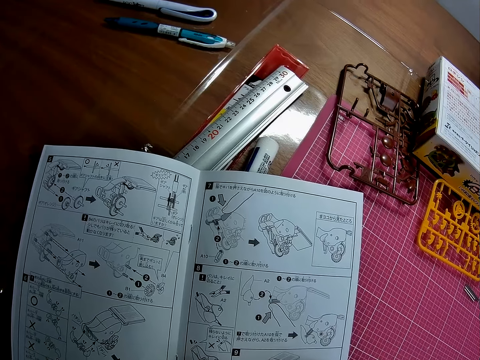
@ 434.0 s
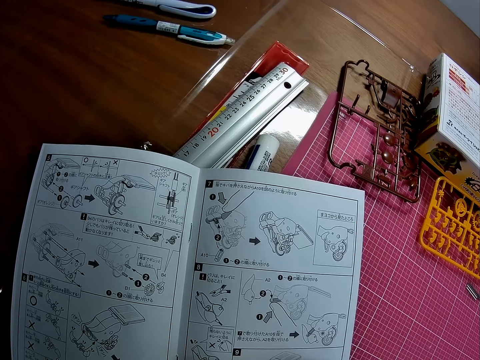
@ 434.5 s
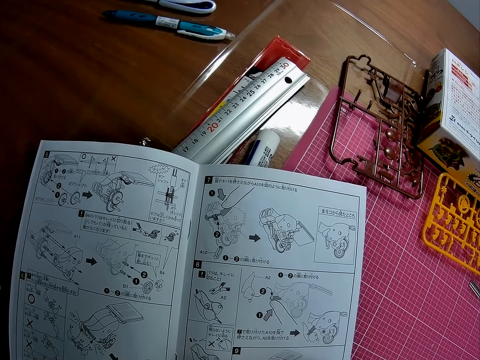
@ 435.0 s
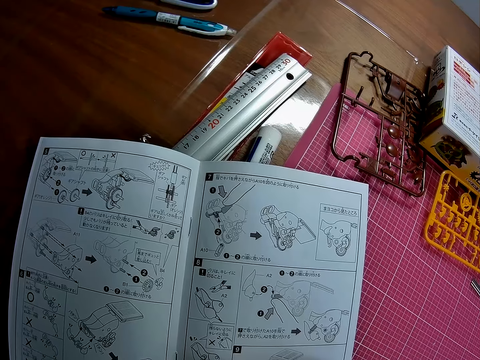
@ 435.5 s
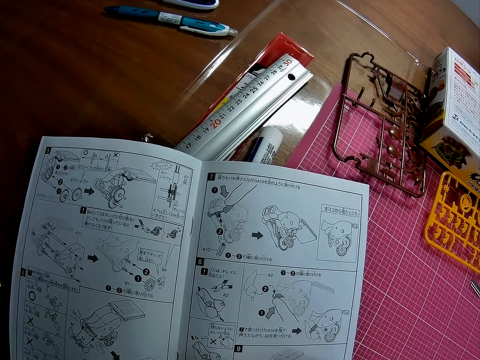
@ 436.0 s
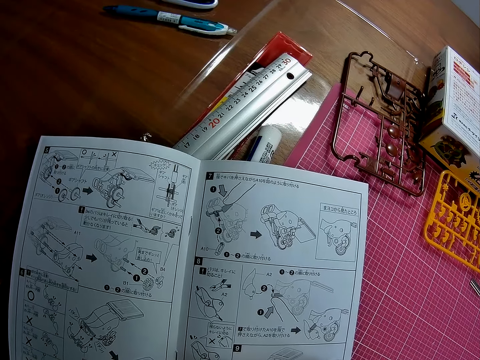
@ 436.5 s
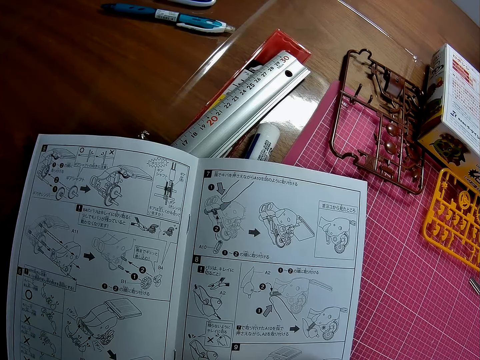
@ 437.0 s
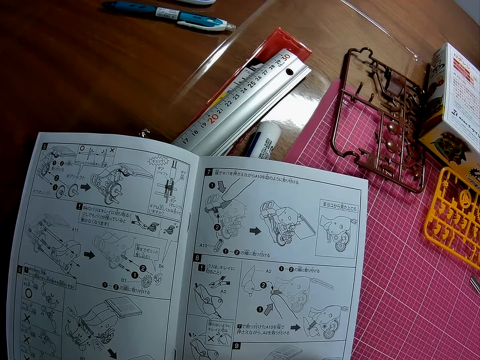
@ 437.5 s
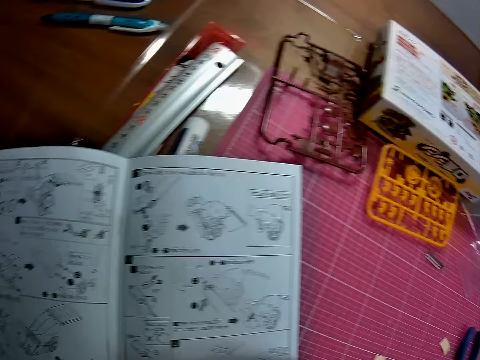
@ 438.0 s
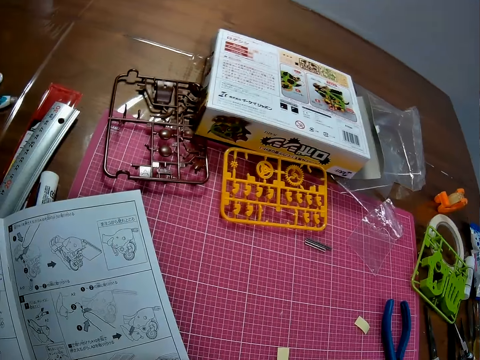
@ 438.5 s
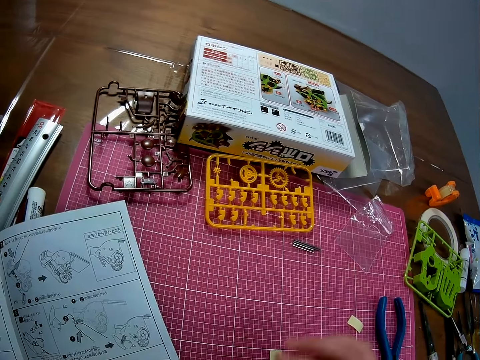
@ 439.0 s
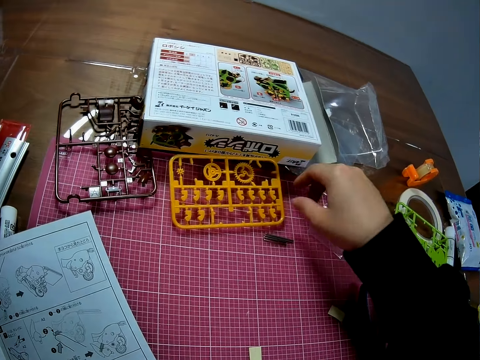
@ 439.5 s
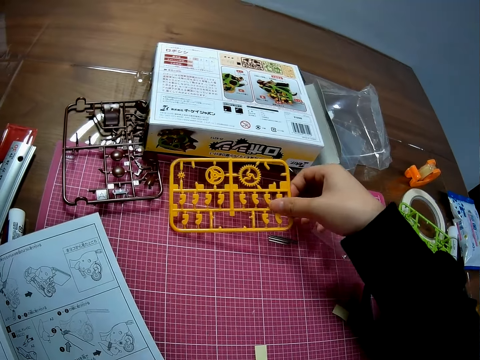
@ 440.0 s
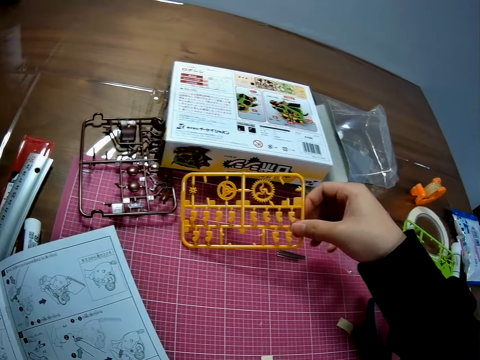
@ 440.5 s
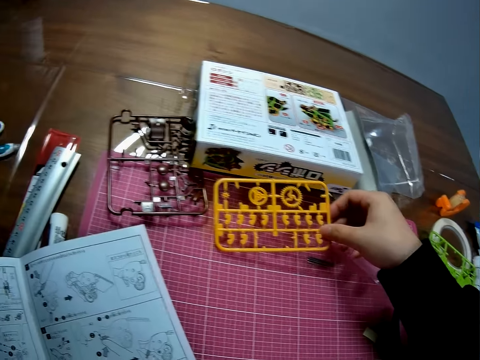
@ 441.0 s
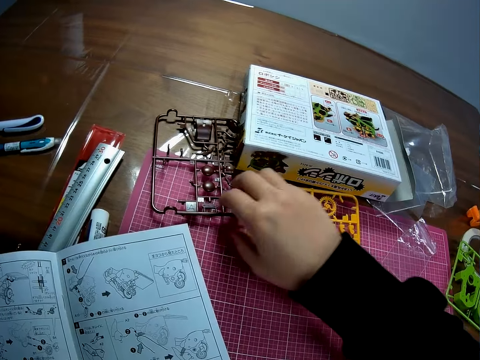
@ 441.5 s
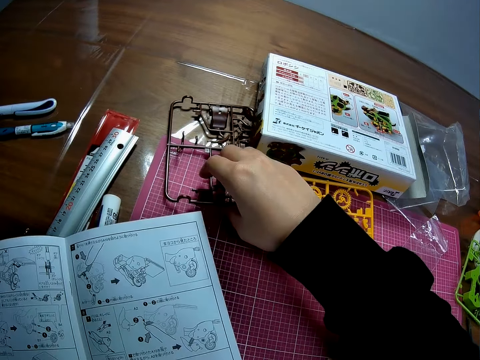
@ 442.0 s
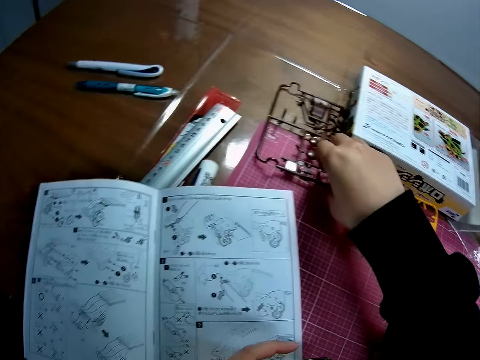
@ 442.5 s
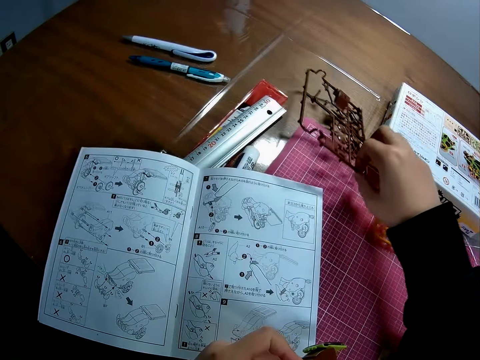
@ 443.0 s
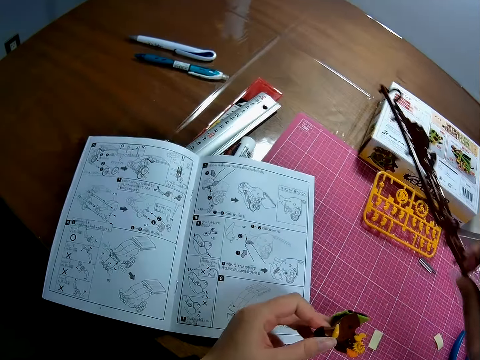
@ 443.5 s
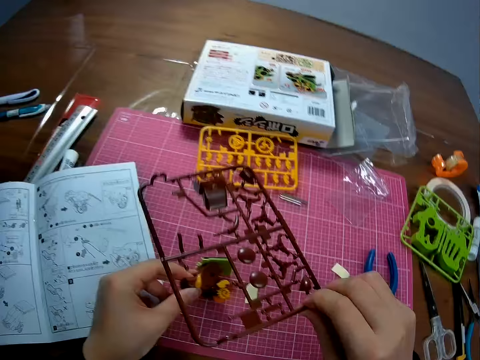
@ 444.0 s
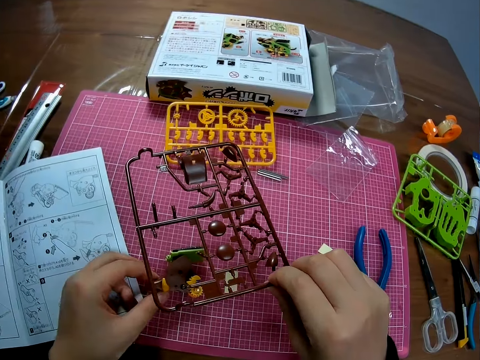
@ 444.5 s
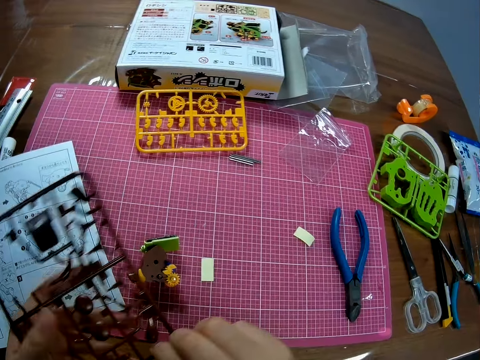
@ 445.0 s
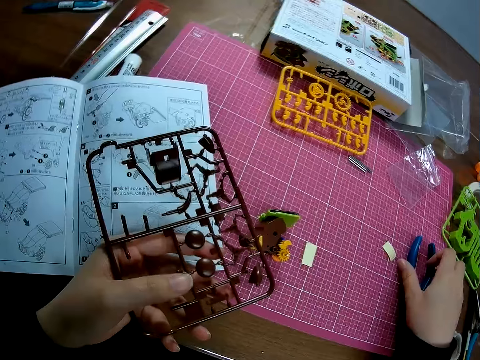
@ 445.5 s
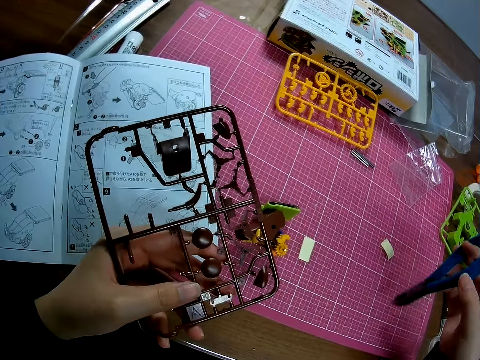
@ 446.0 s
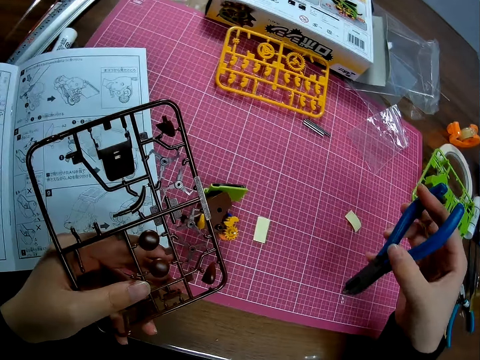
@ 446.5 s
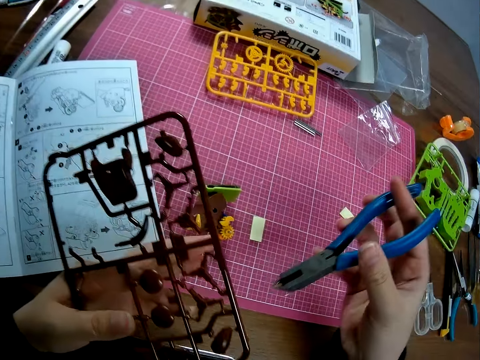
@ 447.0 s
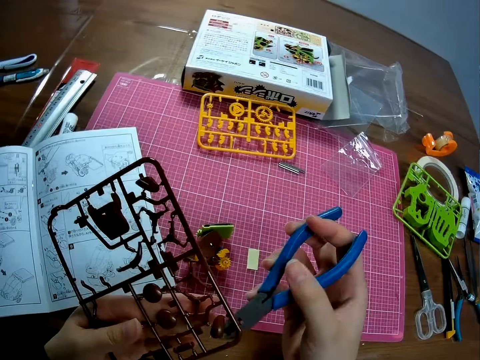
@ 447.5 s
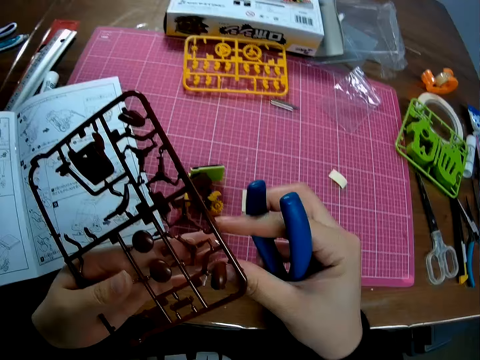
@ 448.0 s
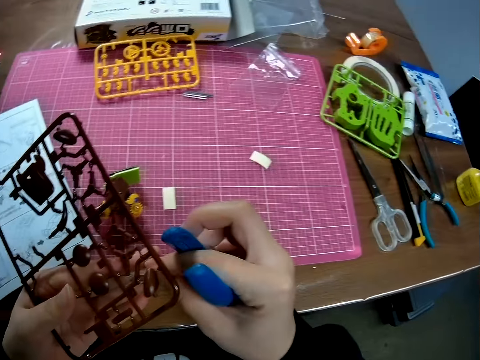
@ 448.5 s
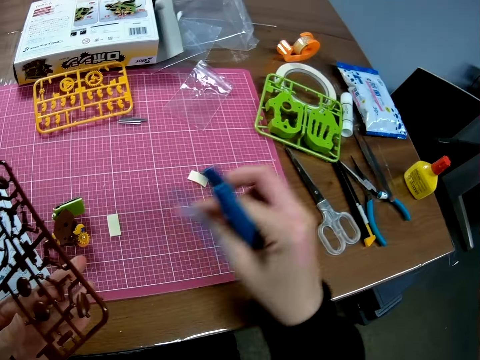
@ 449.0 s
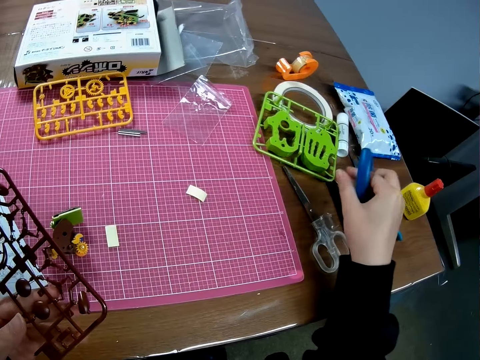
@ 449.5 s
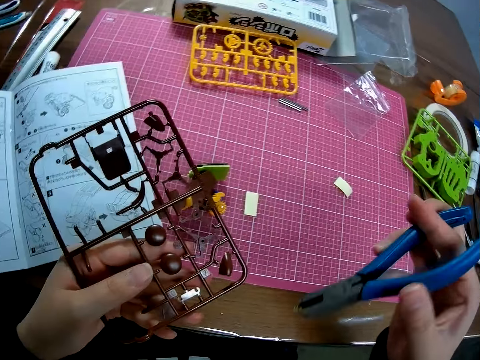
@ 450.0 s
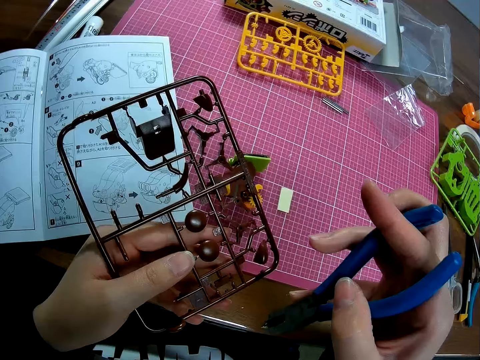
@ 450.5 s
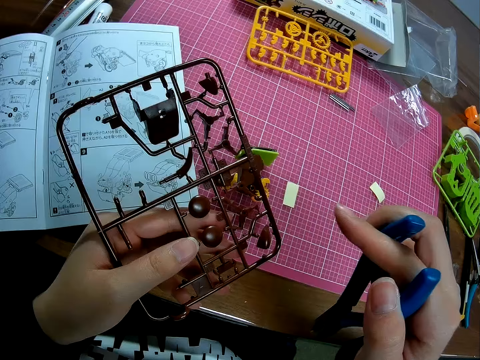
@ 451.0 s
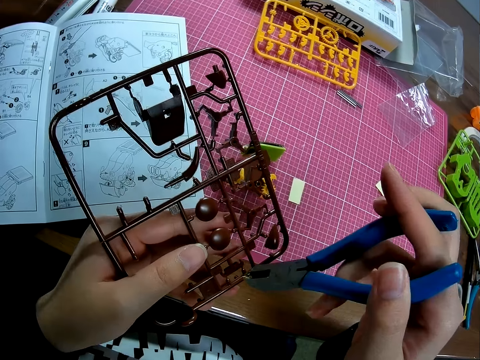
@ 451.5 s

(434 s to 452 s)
The camera wearer looks around. He picks up a piece of mechanical model from the table with his right hand. He holds the plastic model on the cutting mat. He drops the piece of mechanical model in his right hand on the table. He picks up the piece of mechanical model from the table with his right hand. He drops the piece of mechanical model in his left hand on the table. He passes the piece of mechanical model in his right hand to his left hand. He picks up a plier from the table with his right hand. He places his left fingers on the plier and removes a tape from the plier with his left hand. He picks up the plastic model with the pliers. He touches his left fingers with his right fingers and passes the tape from his left hand to his right hand. He removes the plastic model with his hand. He puts the plastic model on the table. He drops the tape on the table with his right hand. He moves the pliers to the plastic model.

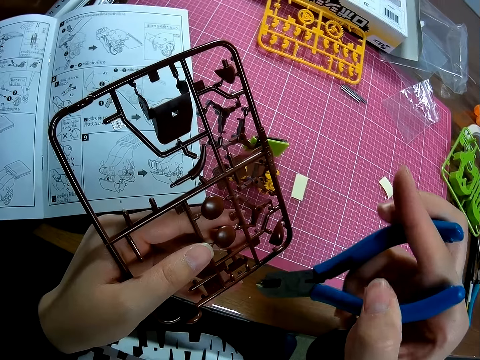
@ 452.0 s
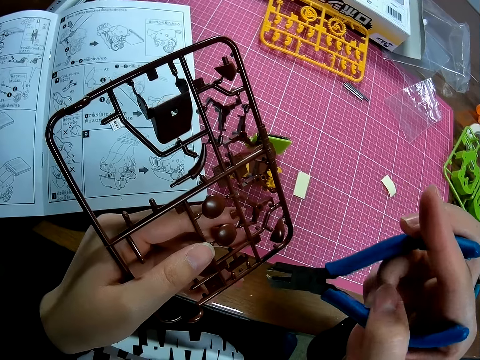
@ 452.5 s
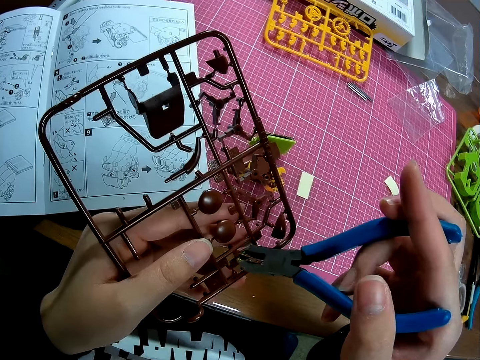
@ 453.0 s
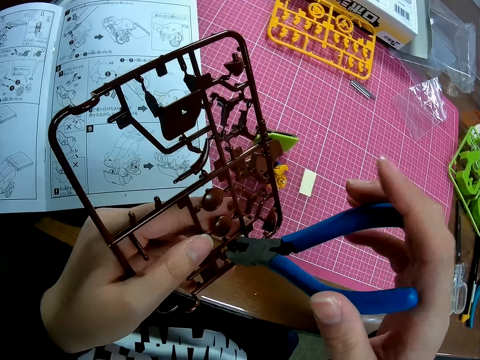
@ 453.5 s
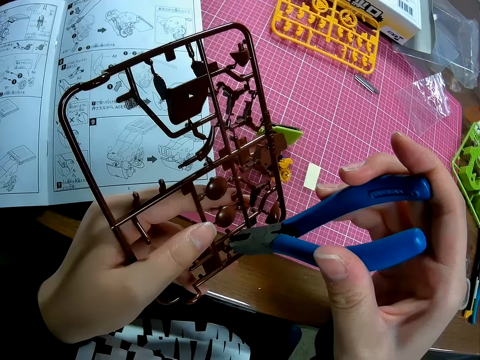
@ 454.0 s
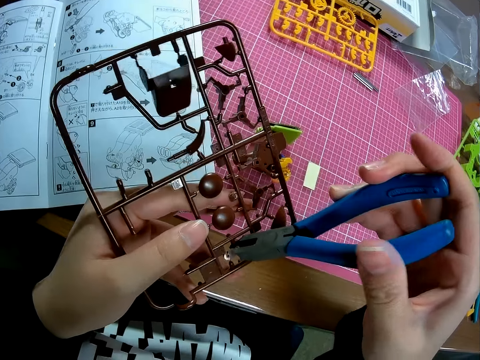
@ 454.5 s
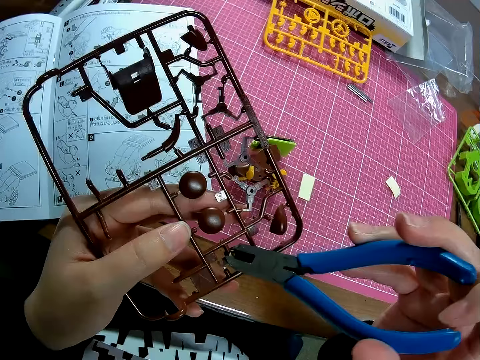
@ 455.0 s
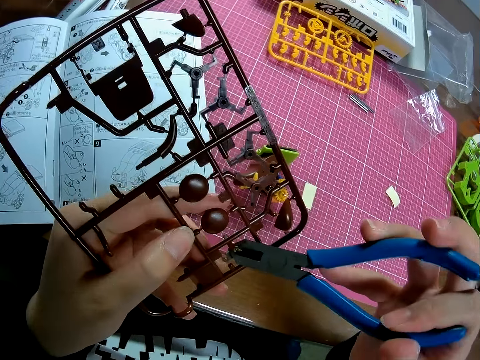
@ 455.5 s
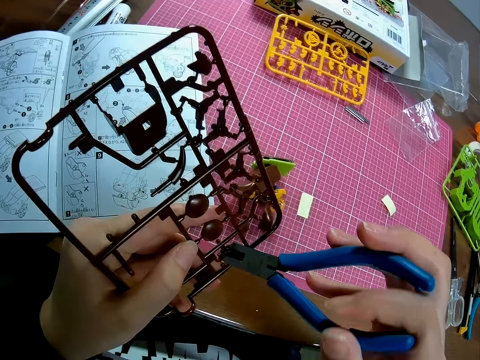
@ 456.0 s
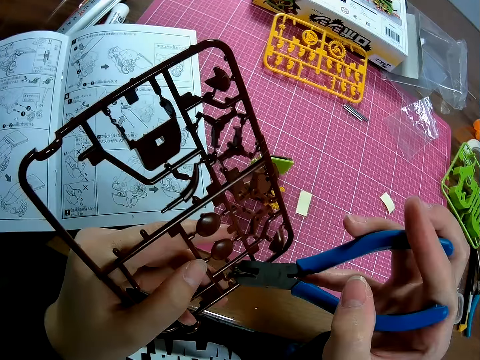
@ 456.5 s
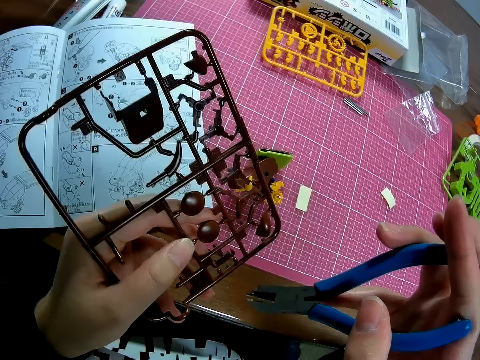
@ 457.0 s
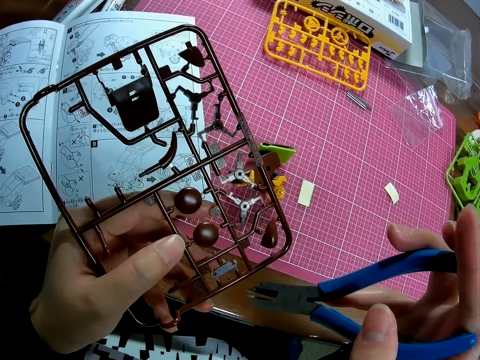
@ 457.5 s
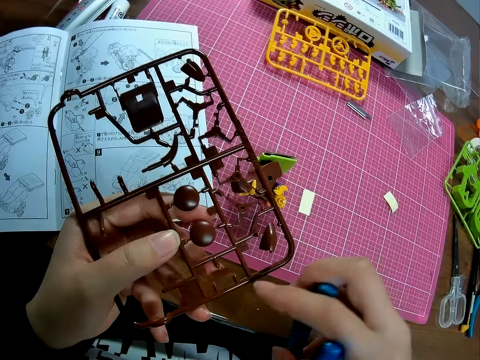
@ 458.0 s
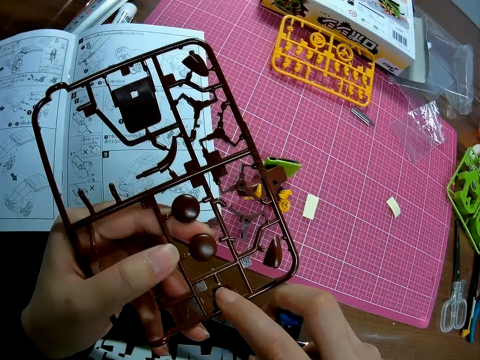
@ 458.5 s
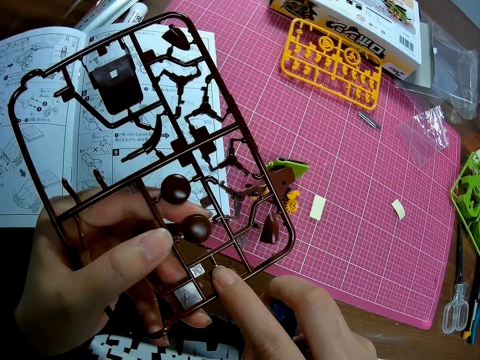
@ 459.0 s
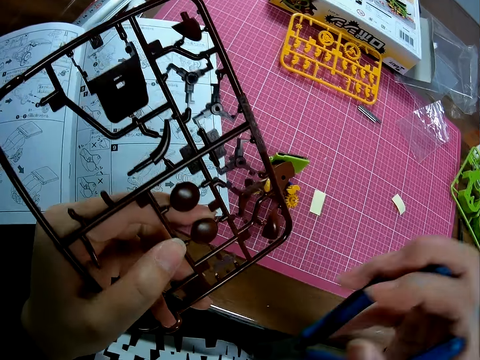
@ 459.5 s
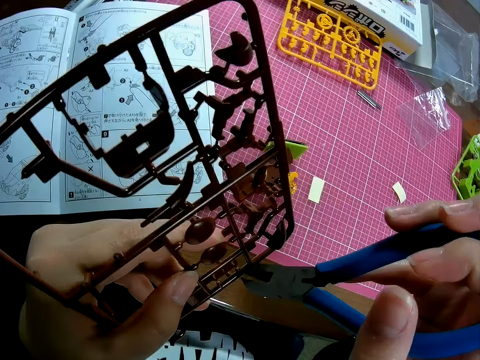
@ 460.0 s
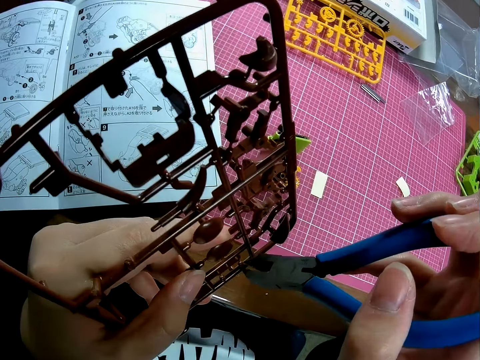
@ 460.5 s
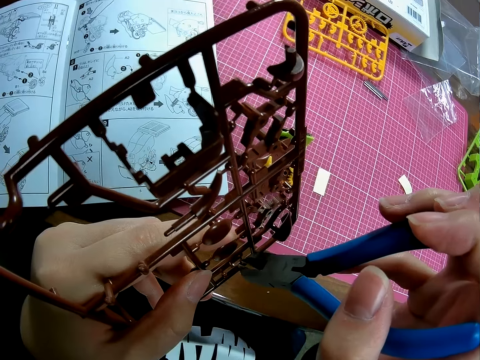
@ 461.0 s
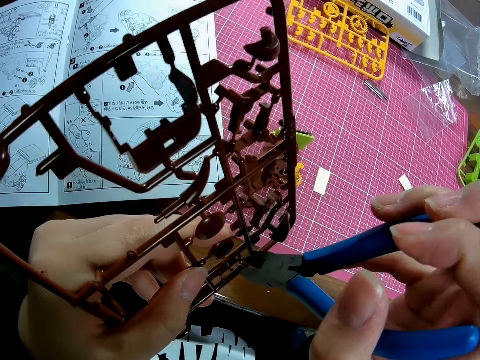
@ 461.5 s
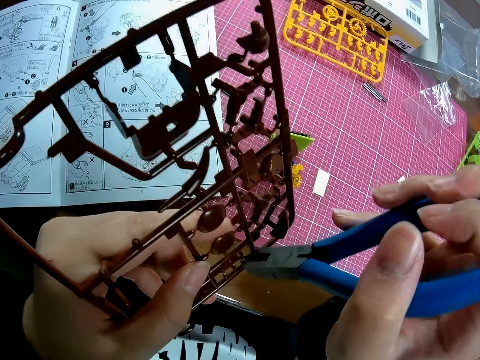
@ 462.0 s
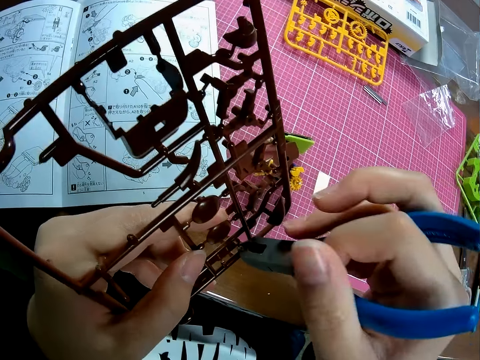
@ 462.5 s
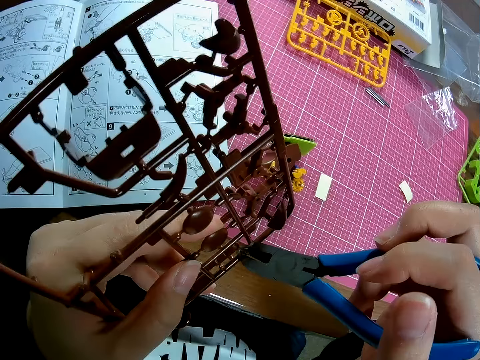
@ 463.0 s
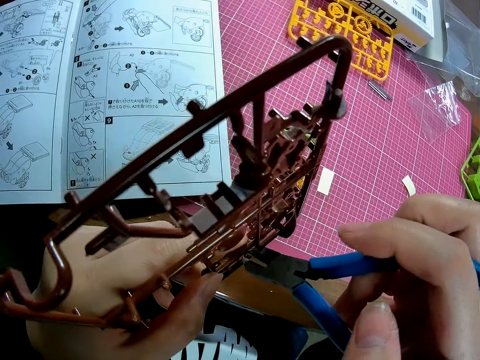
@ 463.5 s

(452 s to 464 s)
The camera wearer uses the plier on the piece of mechanical model in his left hand. He holds the plastic model with the pliers. He squeezes the plastic model with the pliers. He removes the plier from the piece of mechanical model. He stares at the plastic model. He places his right finger on the piece of mechanical model. He presses the plastic model with the finger. He cuts a part of the piece of mechanical model in his left hand with the plier in his right hand. He holds the plastic model with the pliers. He squeezes the plastic model with the pliers.
